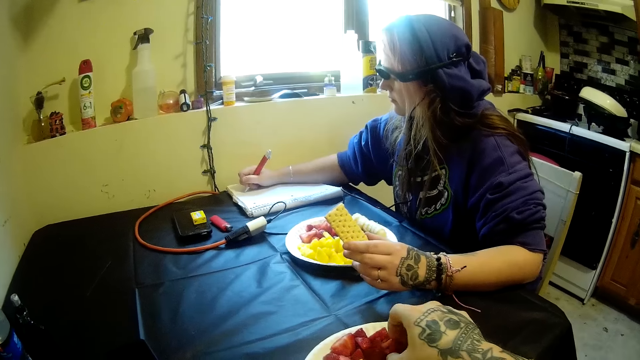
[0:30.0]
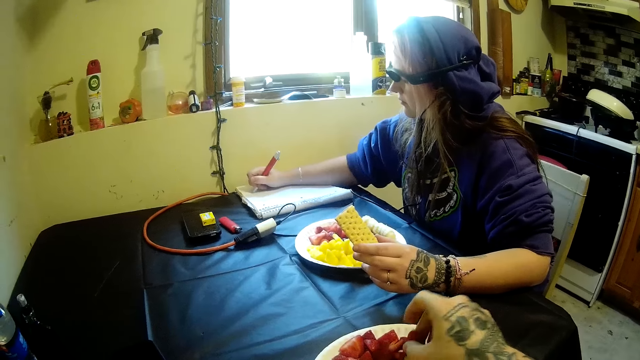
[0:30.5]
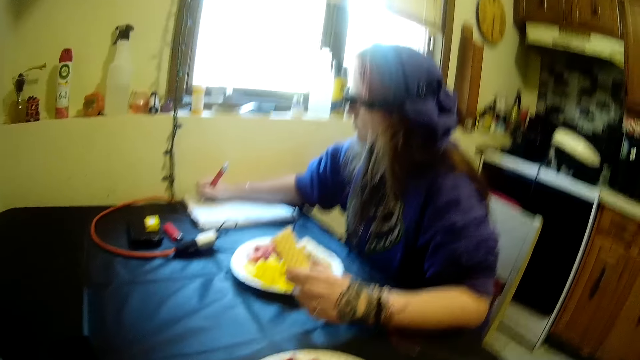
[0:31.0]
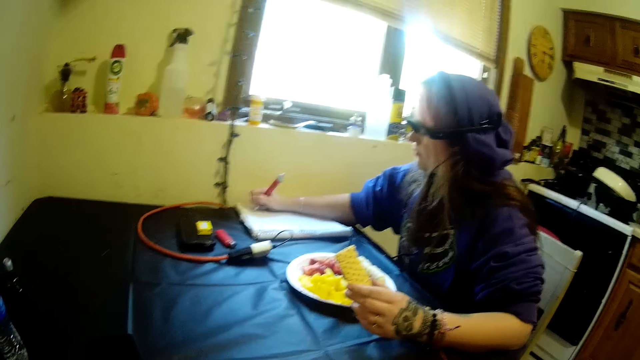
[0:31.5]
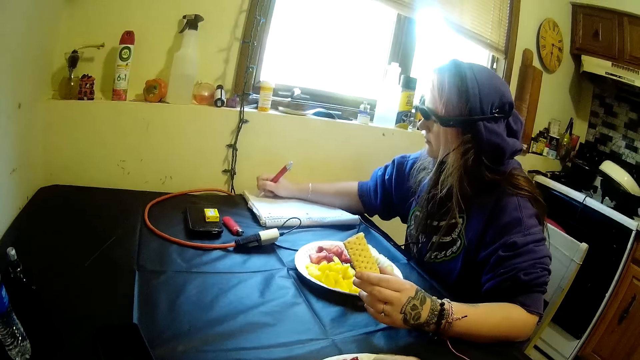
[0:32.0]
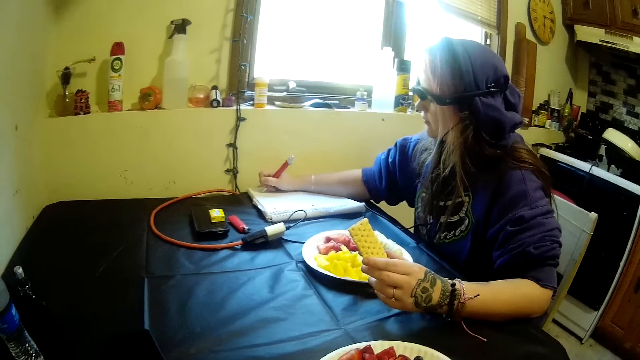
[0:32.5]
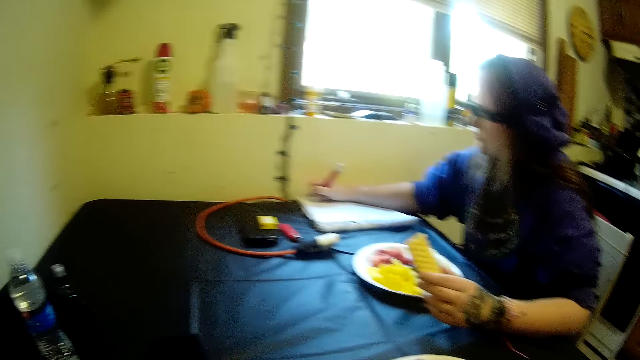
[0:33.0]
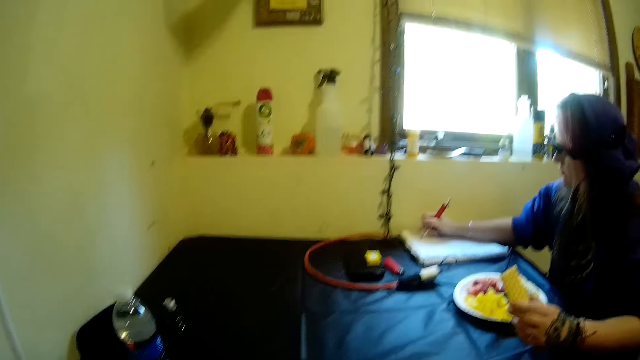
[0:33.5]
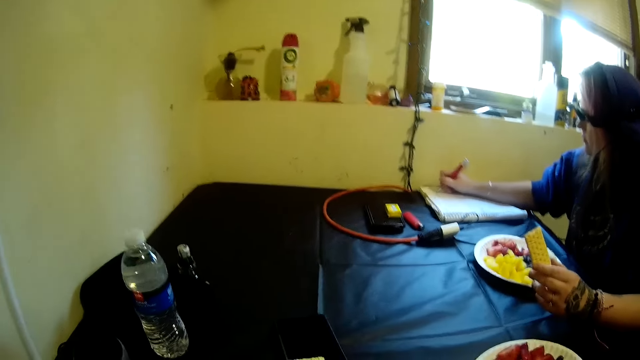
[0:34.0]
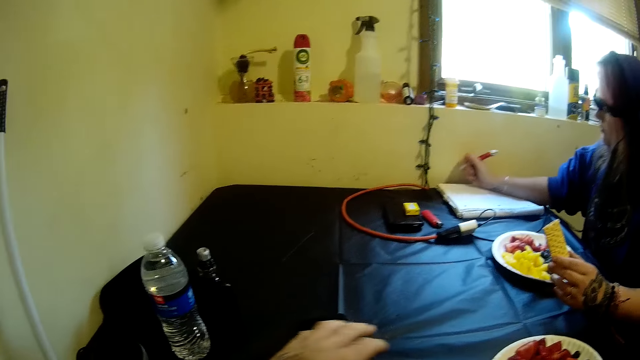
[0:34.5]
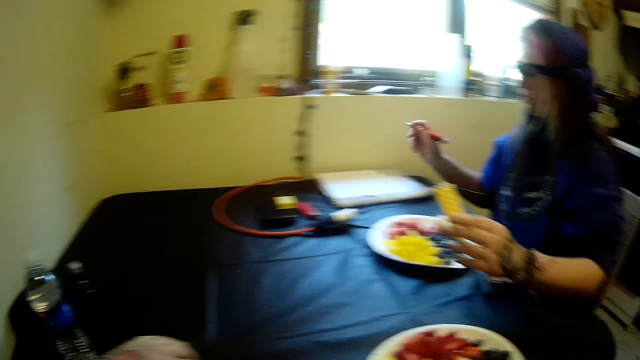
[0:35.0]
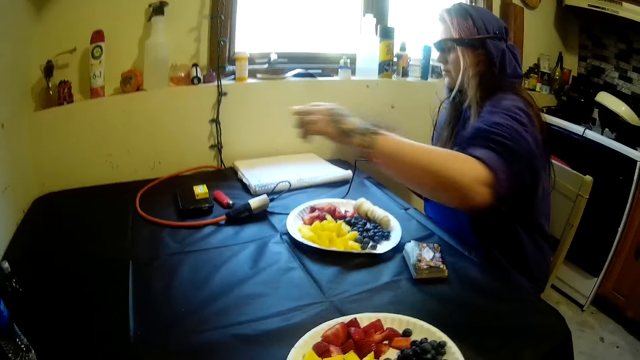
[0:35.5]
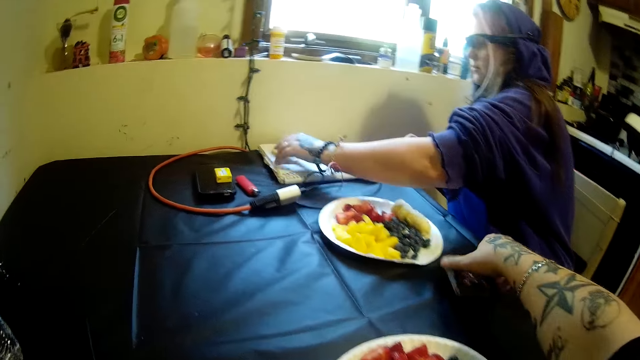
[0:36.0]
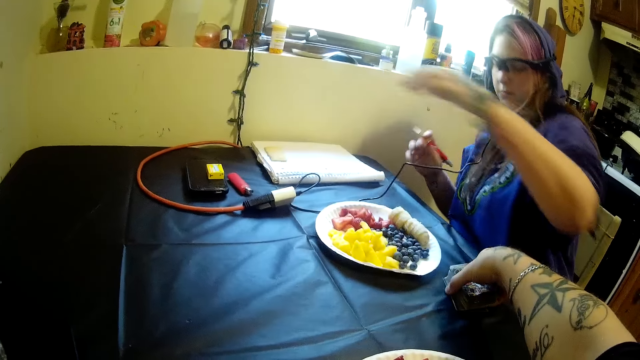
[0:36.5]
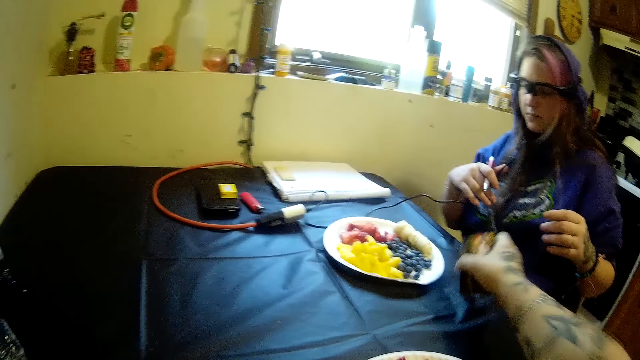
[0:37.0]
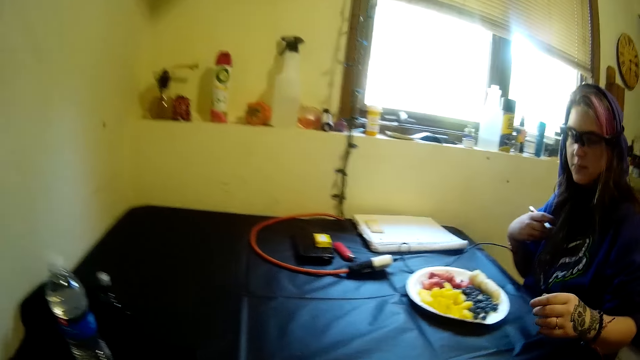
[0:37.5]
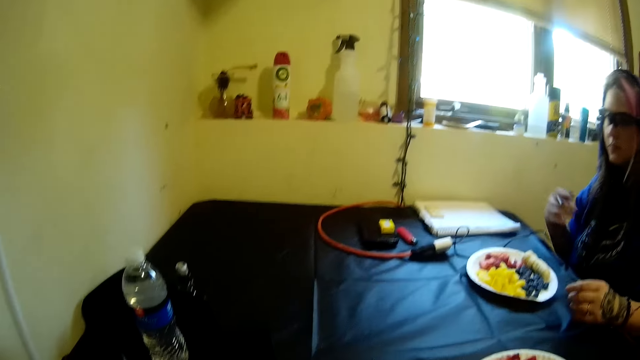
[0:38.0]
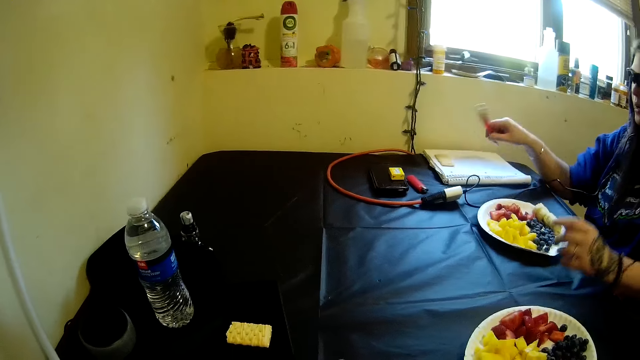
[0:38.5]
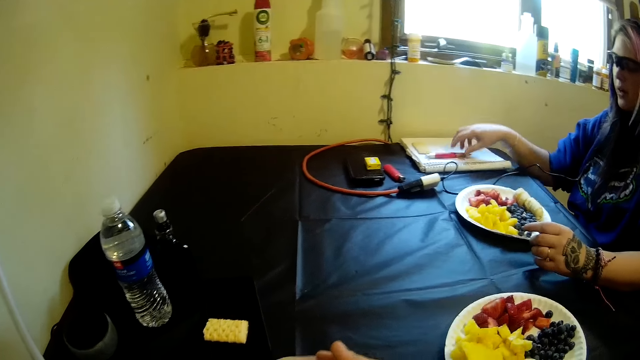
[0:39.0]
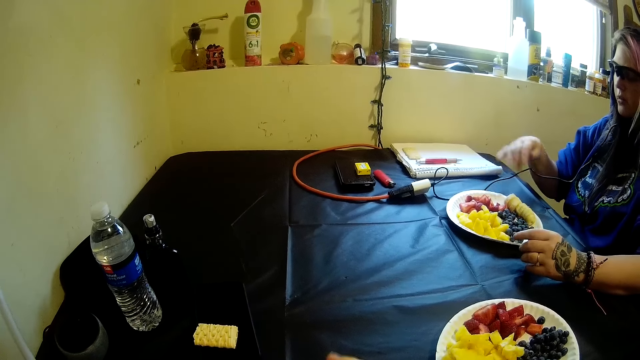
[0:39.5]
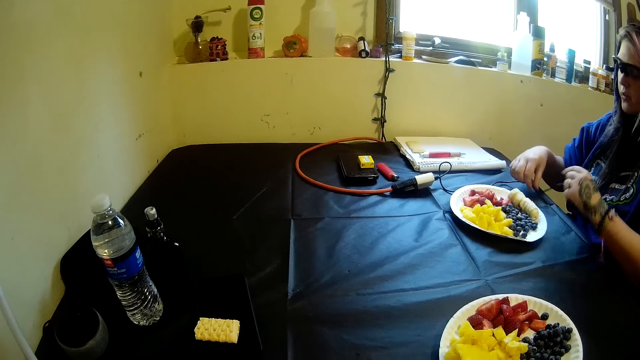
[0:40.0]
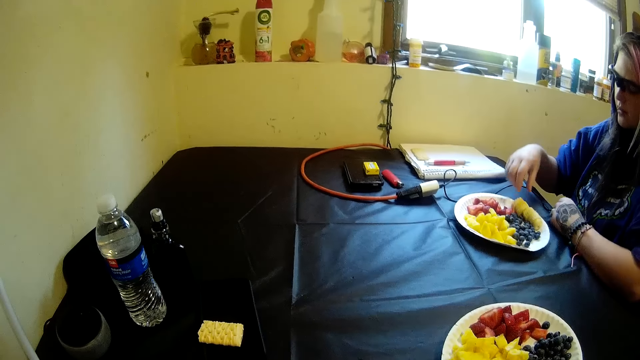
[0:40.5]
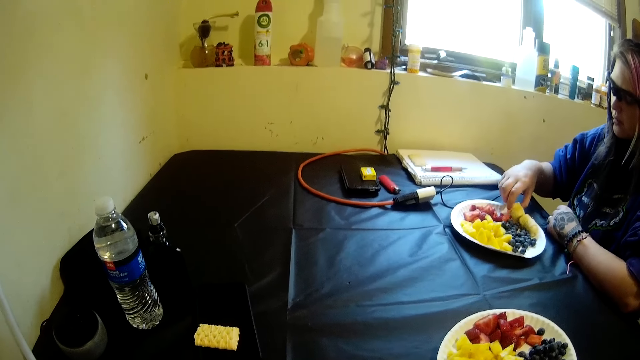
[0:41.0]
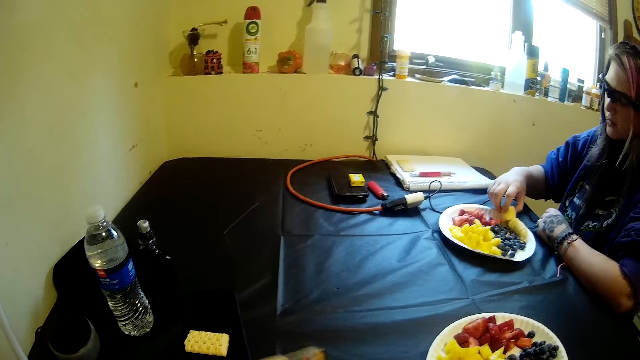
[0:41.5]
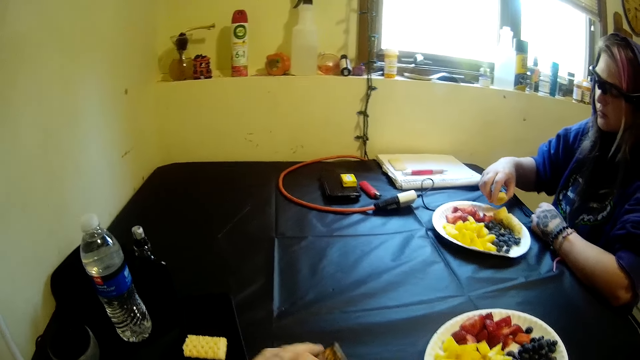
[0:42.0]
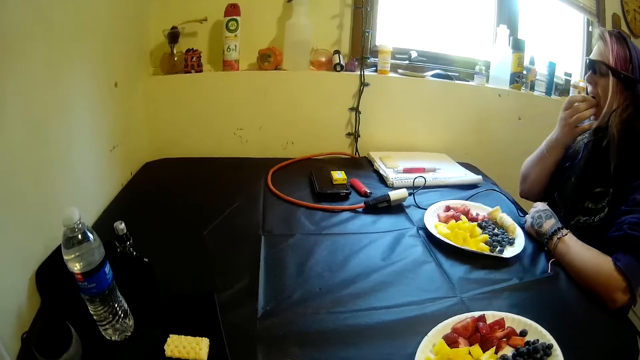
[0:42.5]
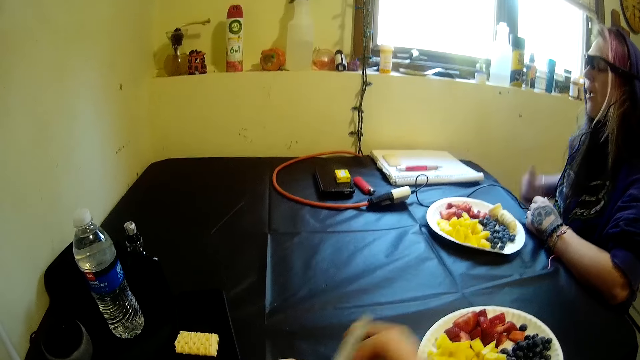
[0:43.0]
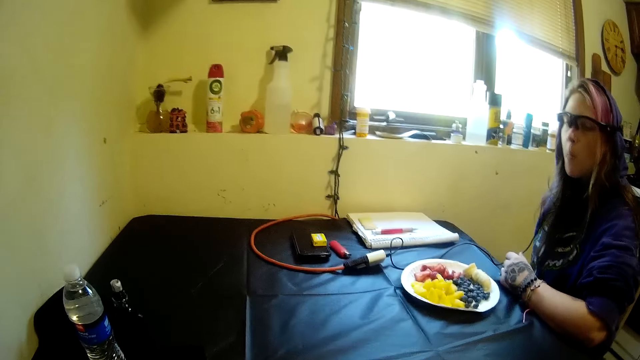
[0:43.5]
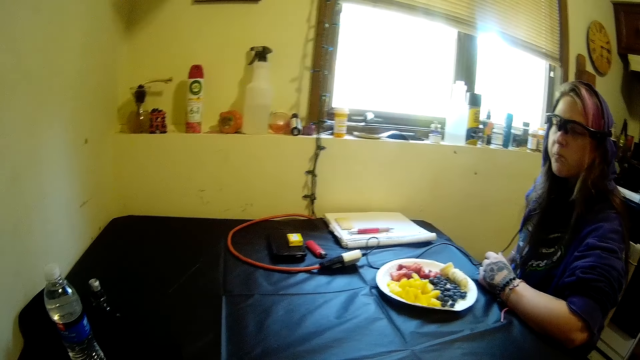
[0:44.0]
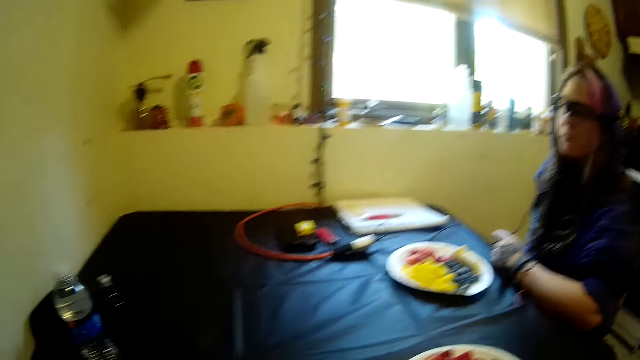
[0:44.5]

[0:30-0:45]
The woman drops the piece of biscuit on the notebook. The camera wearer picks up a deck of cards from one side of the table. The woman drops the pen in her hand on the notebook. The camera wearer shuffles the deck of cards. The woman picks a piece of banana from her plate. She eats the piece of banana.

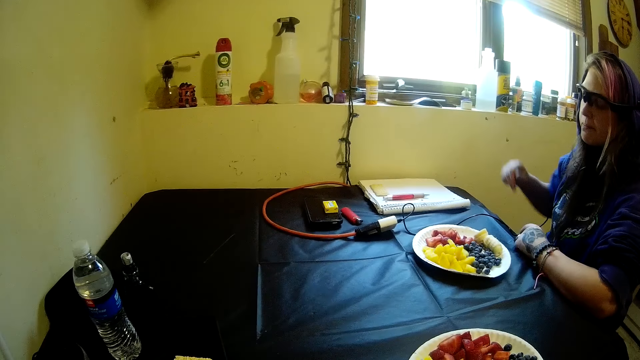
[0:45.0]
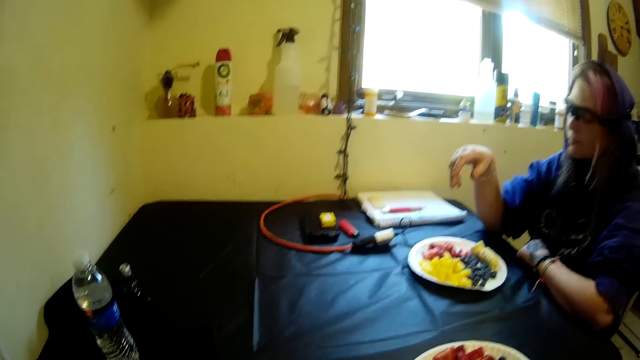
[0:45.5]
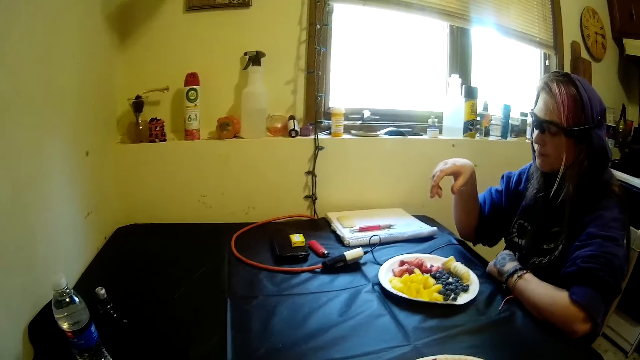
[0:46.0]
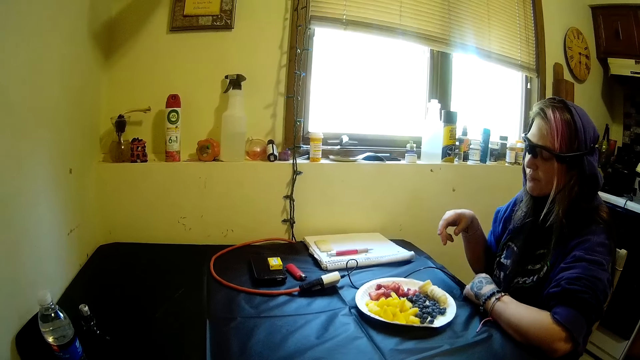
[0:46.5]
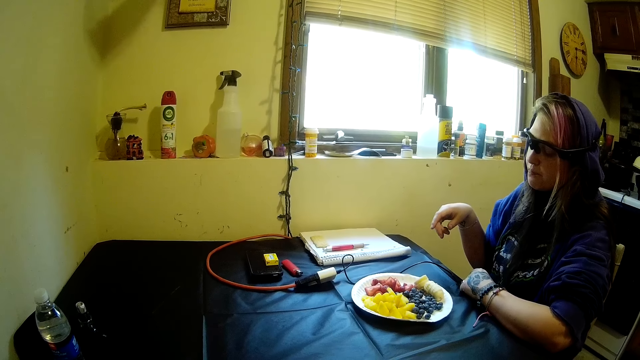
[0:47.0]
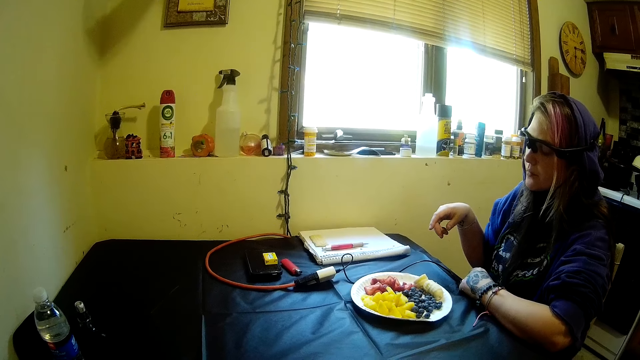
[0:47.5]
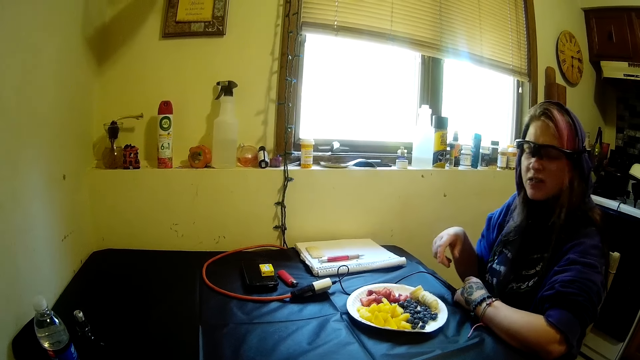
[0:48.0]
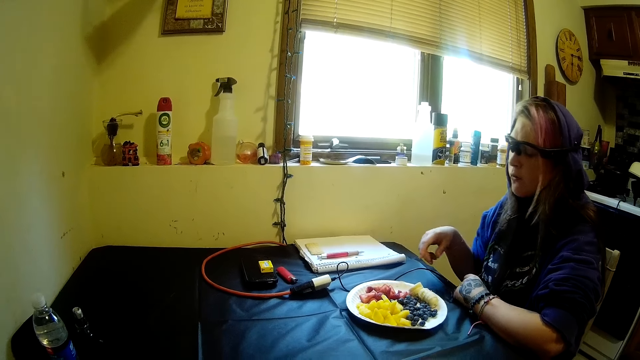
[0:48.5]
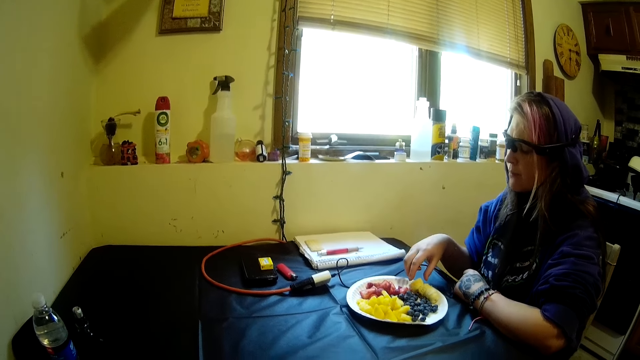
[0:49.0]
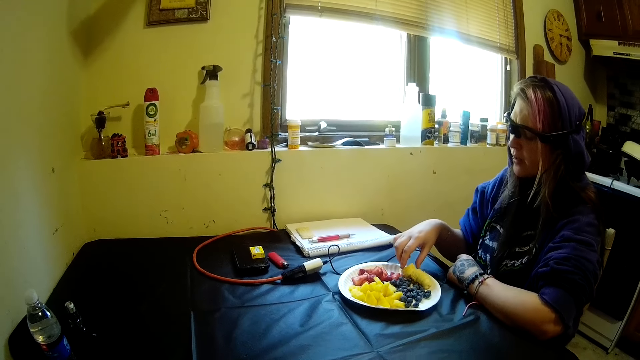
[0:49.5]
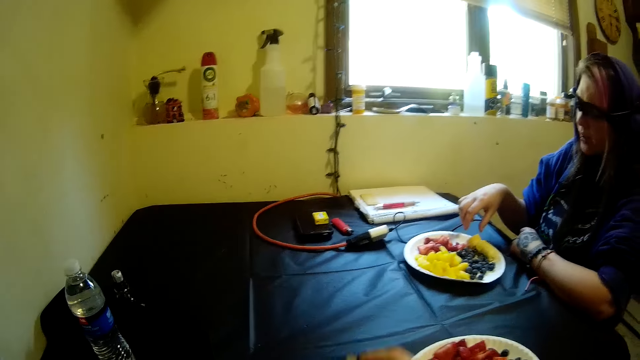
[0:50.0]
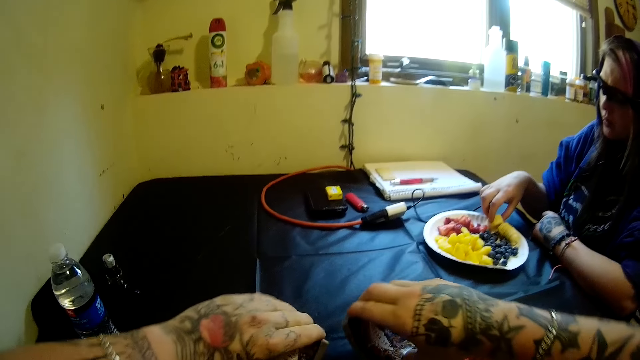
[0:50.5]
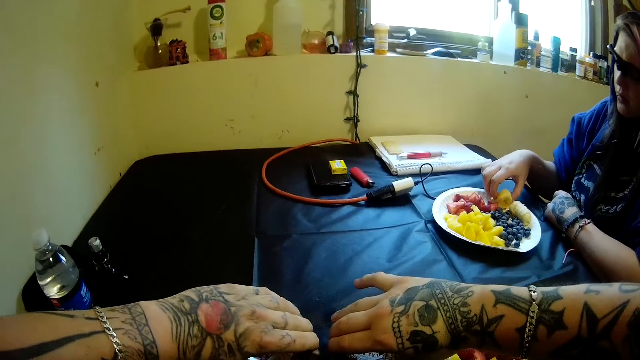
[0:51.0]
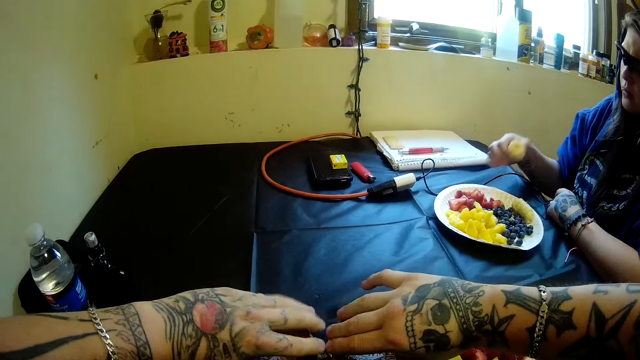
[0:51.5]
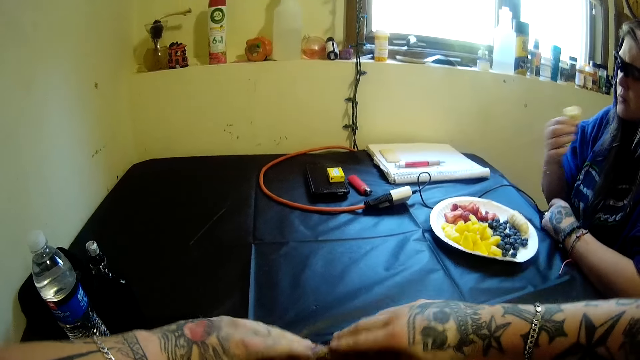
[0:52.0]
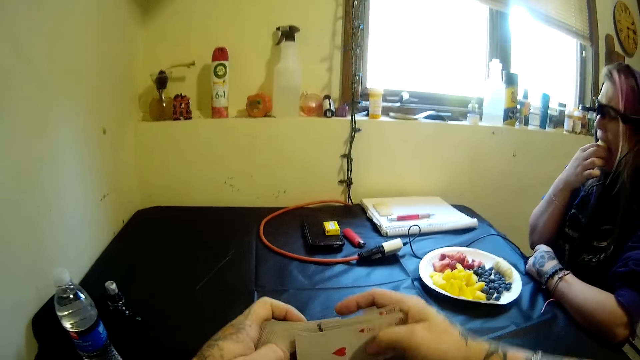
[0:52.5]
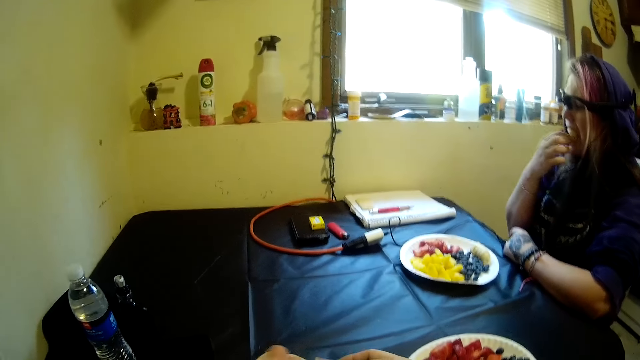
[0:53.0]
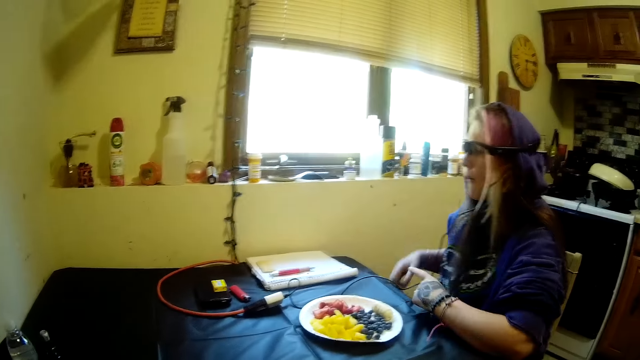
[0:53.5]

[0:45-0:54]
The camera wearer talks to the woman. The woman picks another piece of banana from her plate. The camera wearer shuffles the deck of cards. The woman eats the piece of banana.
